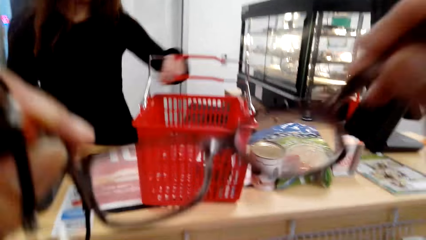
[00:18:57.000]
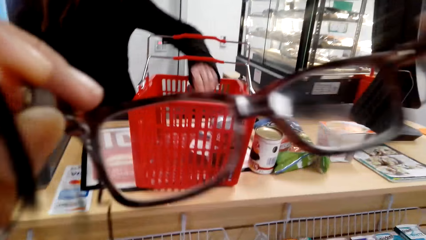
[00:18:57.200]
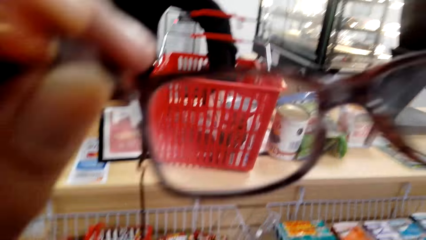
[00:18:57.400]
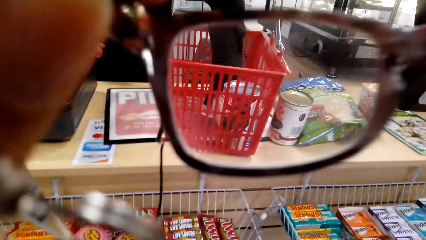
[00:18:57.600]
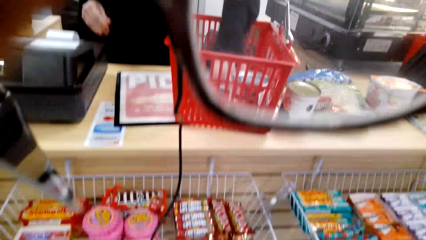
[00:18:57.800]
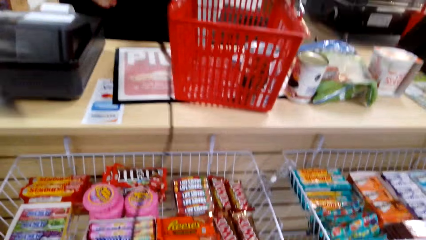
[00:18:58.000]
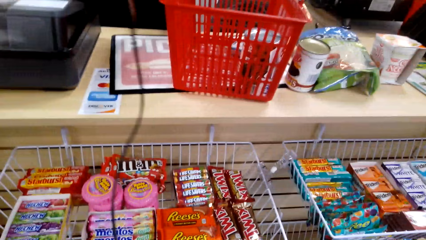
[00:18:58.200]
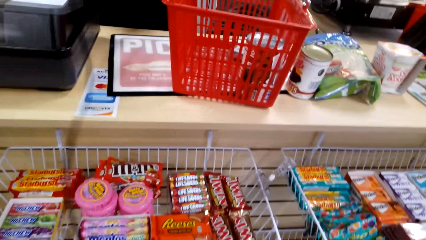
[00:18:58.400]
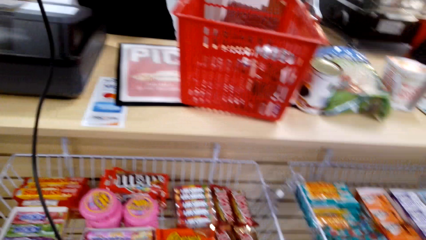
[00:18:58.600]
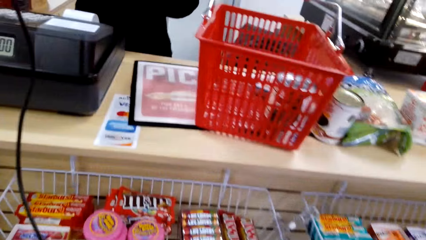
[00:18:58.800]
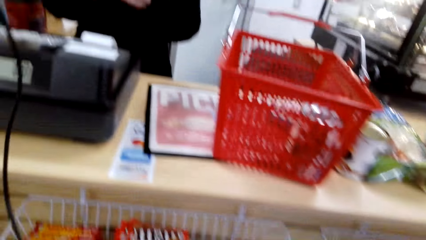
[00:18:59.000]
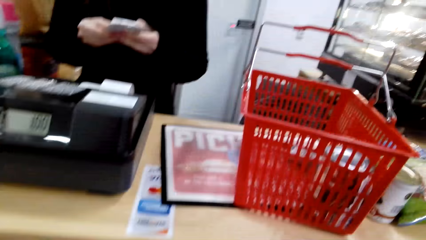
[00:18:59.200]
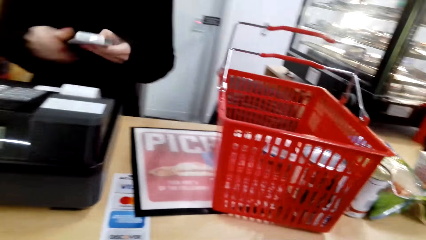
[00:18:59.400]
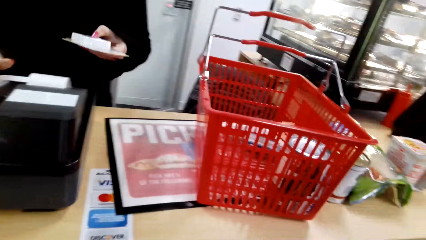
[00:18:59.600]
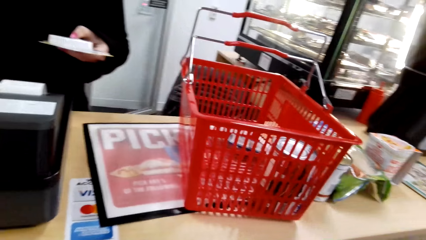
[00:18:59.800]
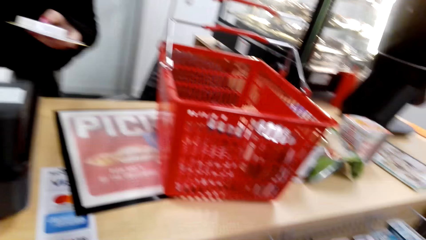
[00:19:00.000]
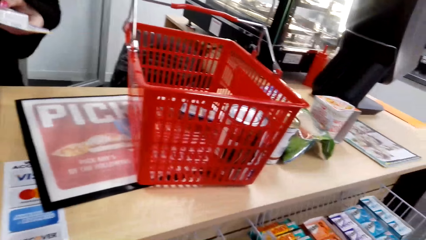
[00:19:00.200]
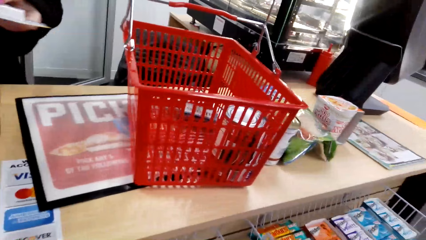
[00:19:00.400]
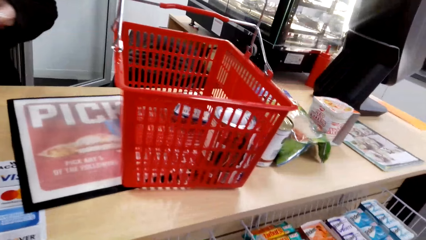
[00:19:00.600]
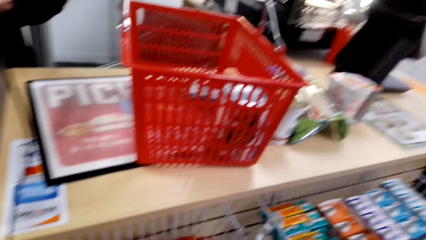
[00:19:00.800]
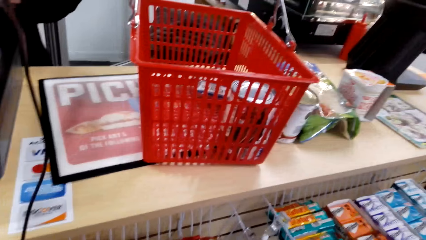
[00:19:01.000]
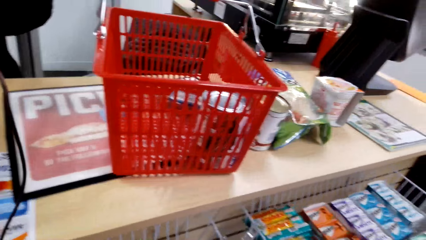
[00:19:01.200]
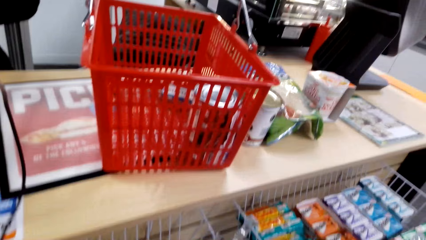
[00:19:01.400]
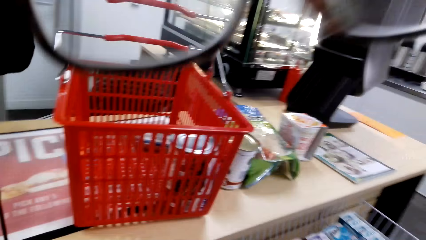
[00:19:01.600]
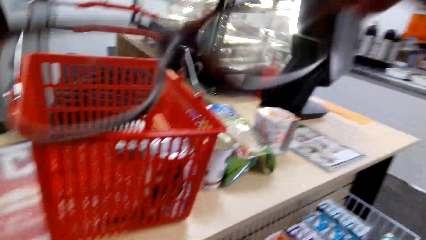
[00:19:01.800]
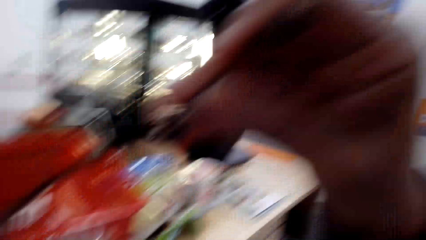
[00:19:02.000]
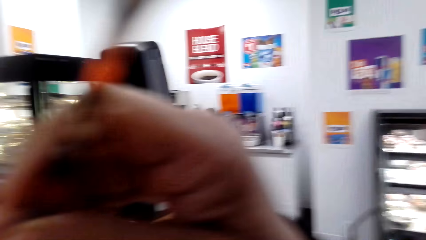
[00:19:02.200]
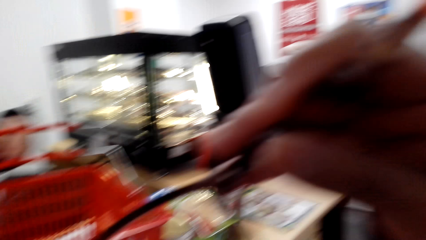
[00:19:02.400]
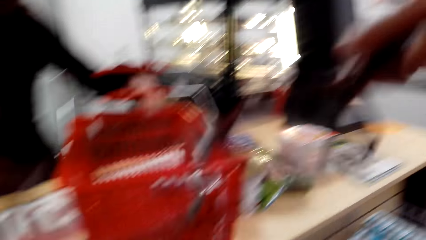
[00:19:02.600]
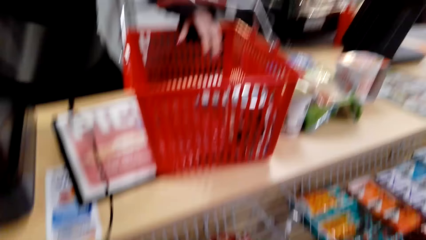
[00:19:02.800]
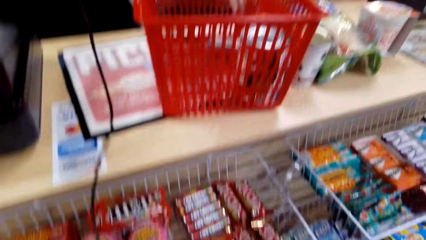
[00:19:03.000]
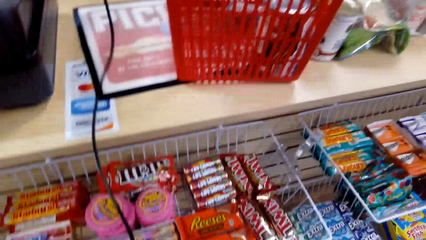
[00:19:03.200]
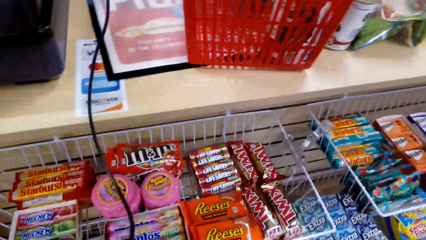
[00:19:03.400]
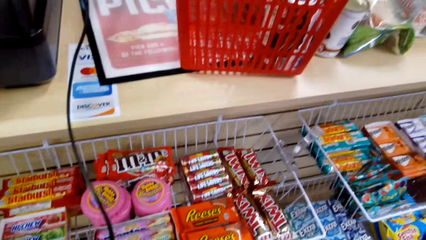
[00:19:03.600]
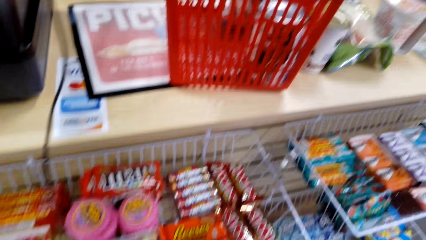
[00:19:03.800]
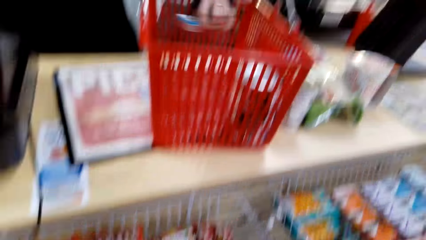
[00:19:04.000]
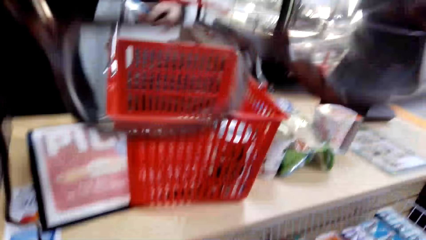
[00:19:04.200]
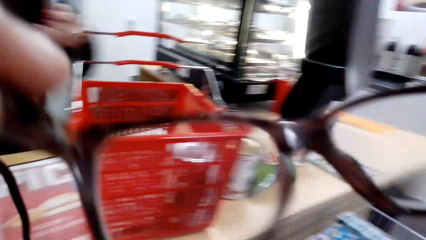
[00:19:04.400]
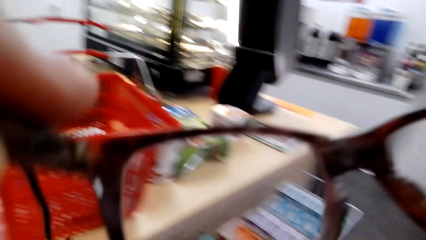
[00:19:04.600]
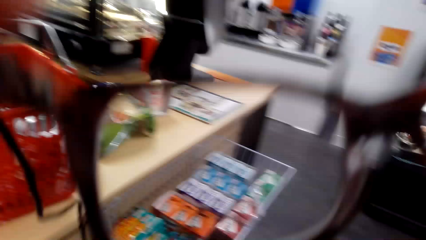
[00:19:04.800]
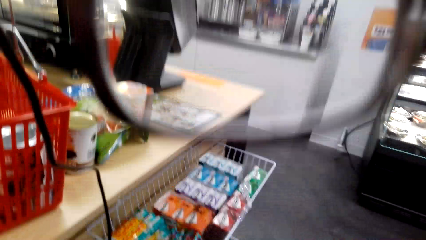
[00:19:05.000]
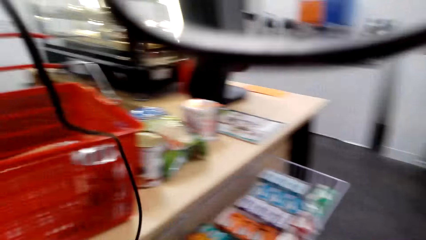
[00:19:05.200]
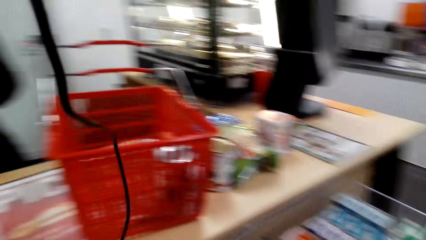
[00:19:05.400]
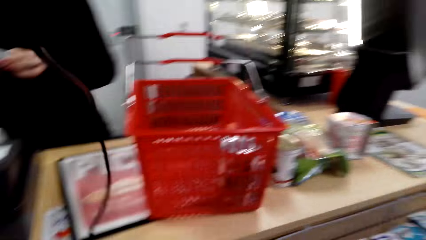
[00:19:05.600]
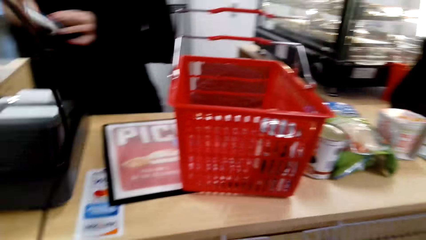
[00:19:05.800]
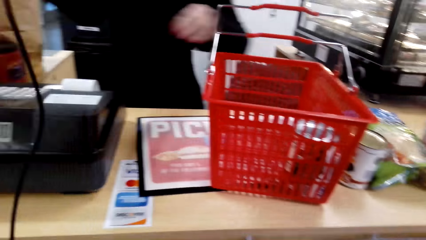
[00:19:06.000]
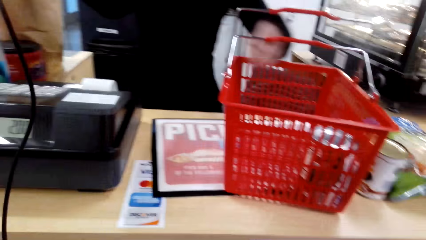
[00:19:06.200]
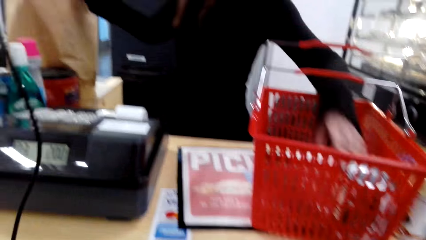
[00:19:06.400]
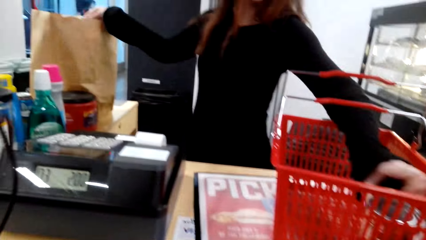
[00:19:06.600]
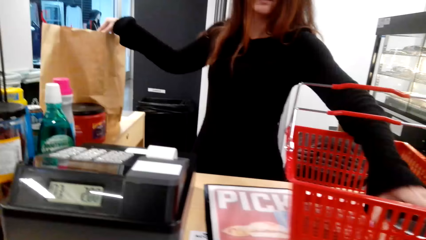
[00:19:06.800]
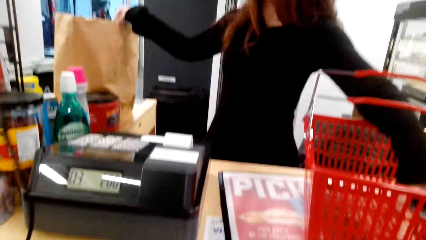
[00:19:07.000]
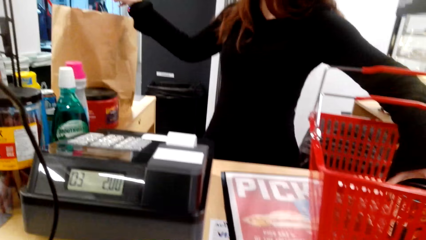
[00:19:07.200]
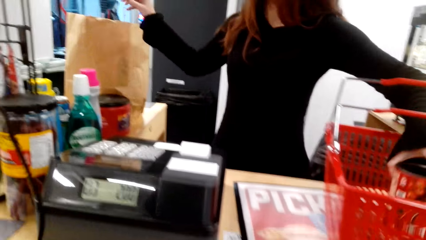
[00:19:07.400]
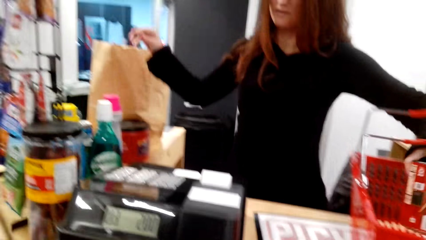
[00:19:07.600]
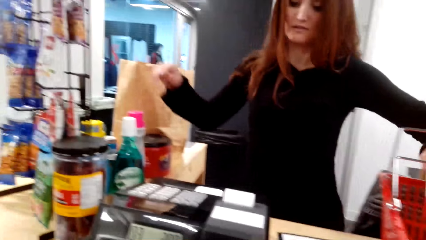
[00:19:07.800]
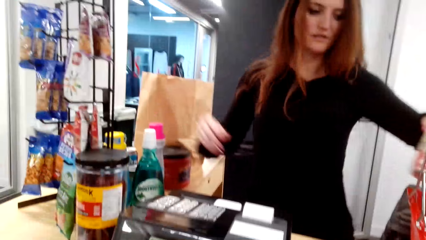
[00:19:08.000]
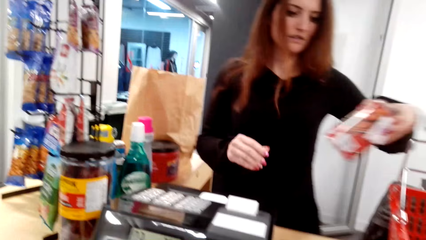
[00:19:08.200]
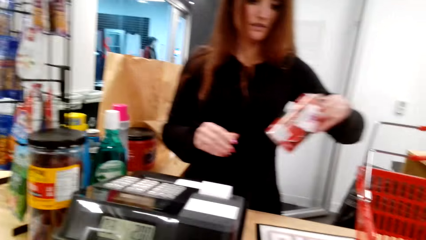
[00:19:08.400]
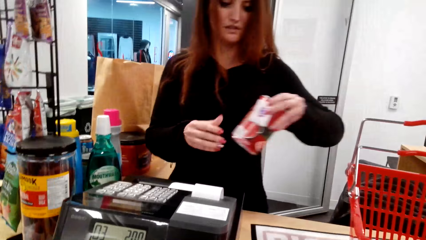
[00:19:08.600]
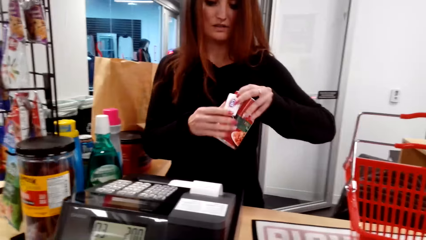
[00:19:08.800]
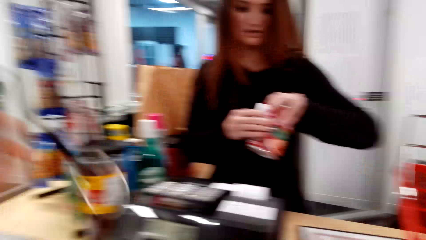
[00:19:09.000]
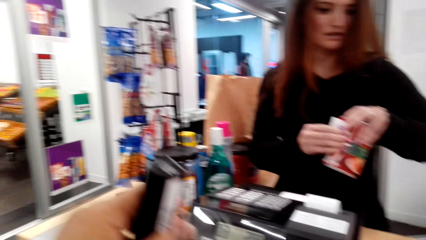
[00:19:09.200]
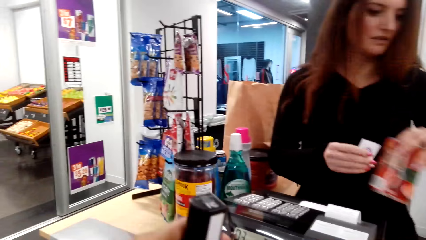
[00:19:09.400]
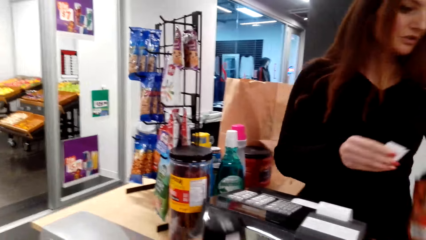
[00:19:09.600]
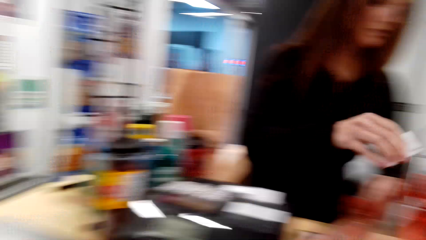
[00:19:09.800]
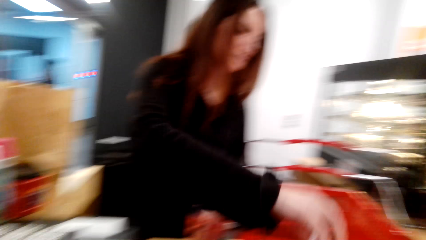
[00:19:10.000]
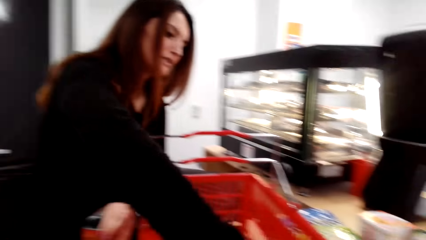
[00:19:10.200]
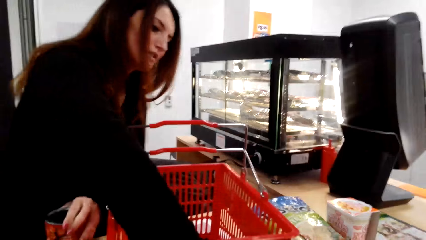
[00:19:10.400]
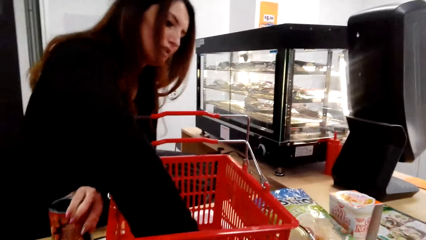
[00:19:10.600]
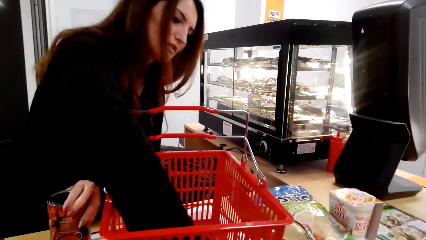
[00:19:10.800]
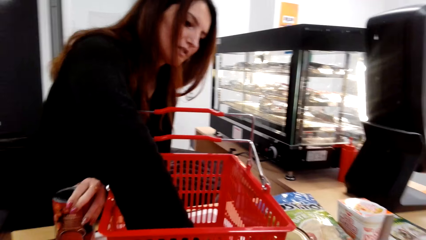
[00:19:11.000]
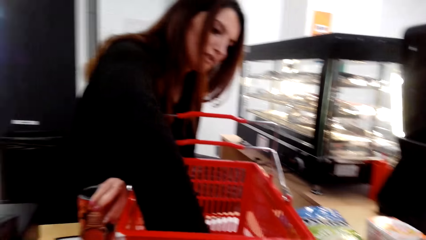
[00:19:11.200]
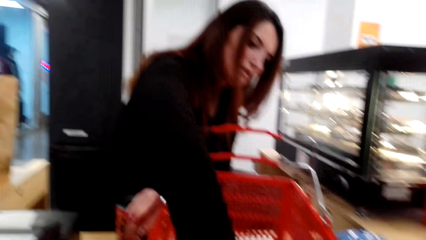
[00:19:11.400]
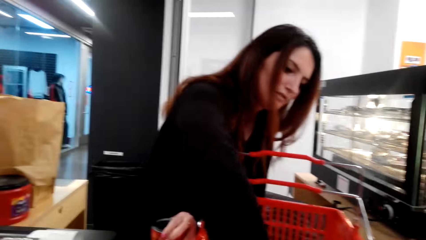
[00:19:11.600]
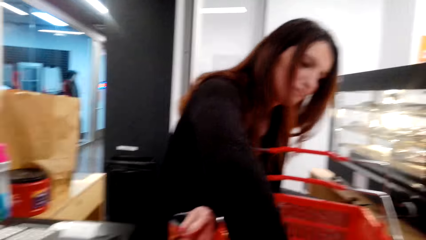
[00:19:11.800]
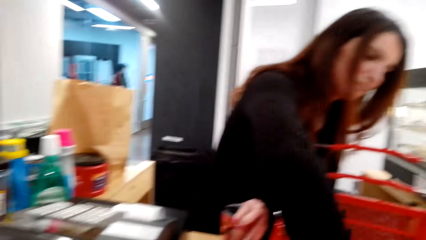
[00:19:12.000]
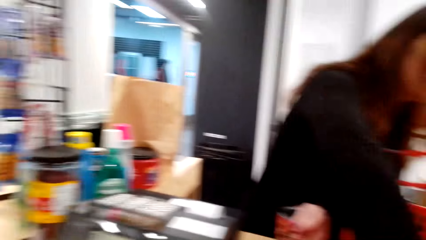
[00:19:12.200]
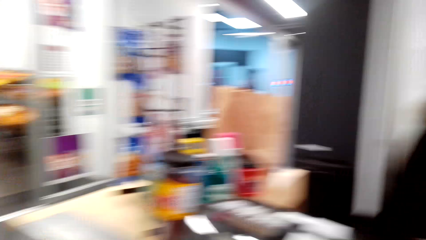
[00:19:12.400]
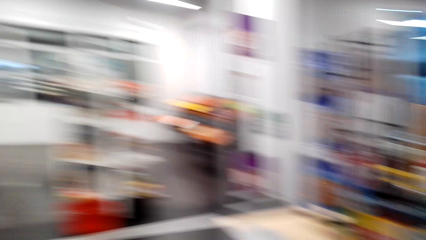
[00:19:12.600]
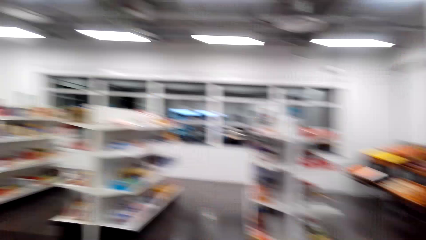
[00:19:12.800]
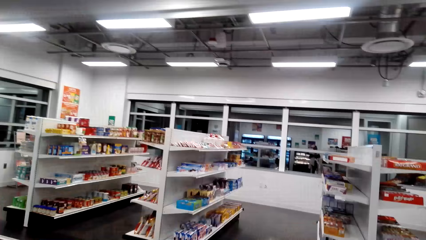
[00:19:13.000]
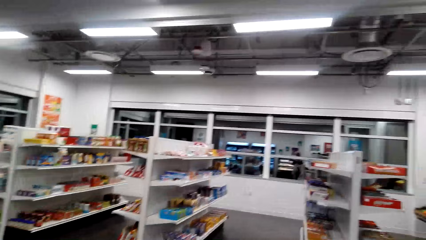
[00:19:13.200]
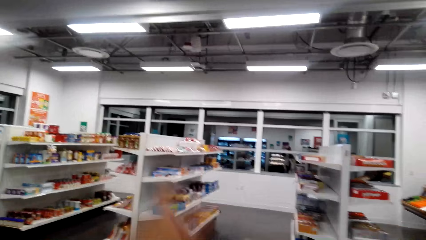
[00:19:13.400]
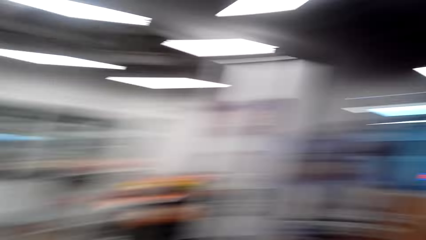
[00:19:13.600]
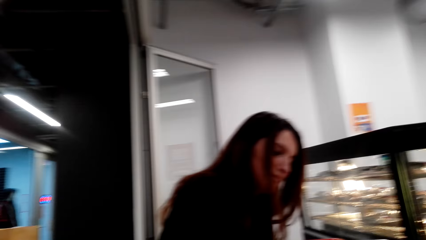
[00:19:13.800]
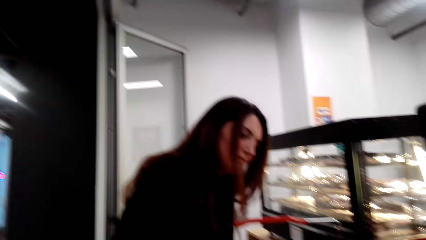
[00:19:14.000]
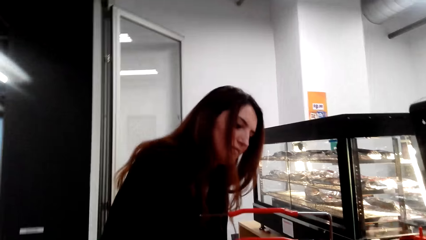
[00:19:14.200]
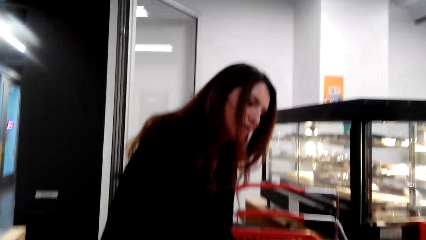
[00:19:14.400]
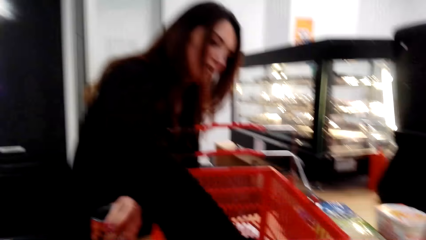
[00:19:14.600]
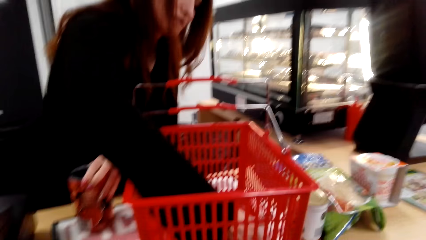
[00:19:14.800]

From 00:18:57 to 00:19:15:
The camera wearer wears glasses. The cashier lifts something. The camera wearer looks around and puts on the glasses. The cashier scans goods, puts something in a bag, lifts something, and puts something in a bucket. The camera wearer looks around.
